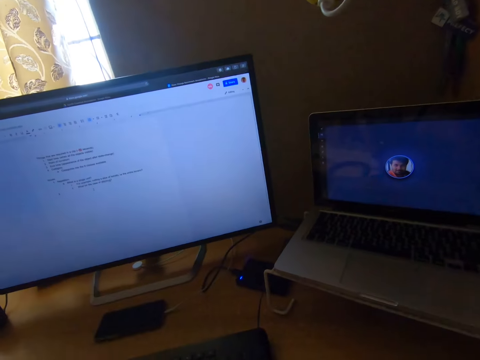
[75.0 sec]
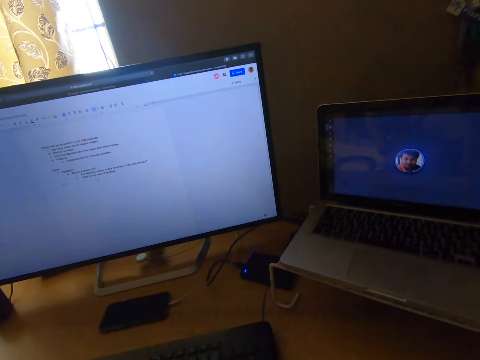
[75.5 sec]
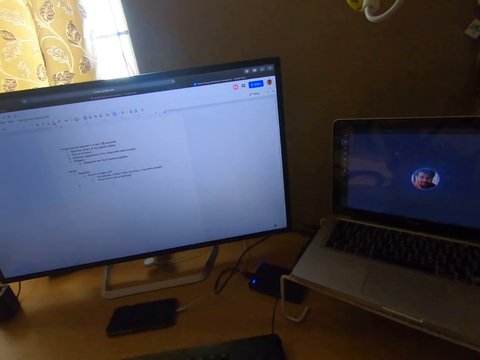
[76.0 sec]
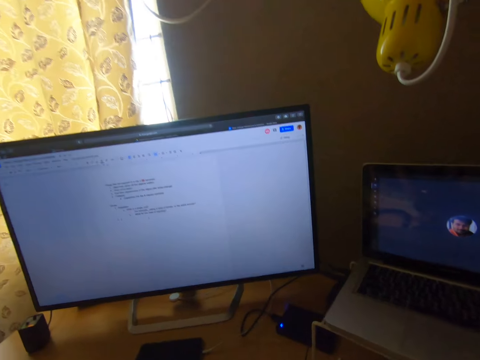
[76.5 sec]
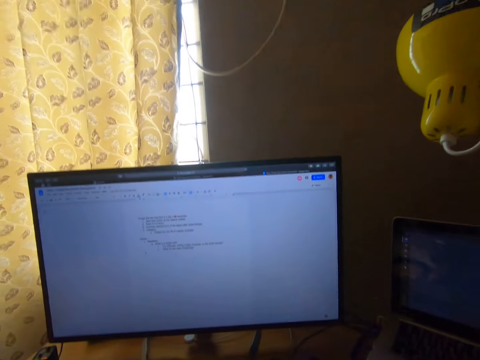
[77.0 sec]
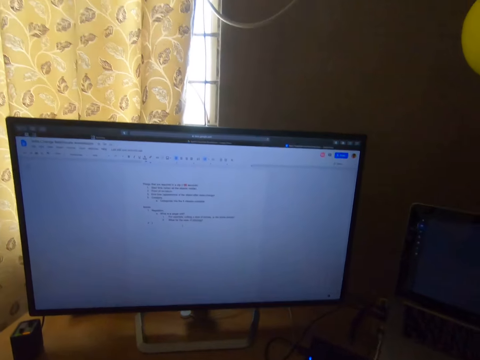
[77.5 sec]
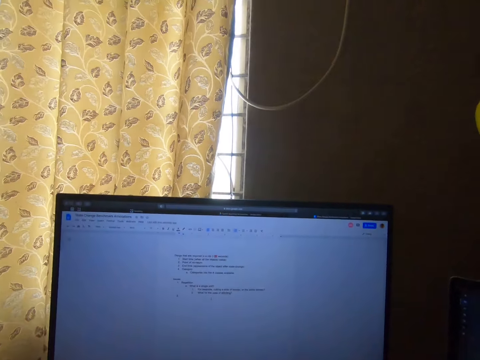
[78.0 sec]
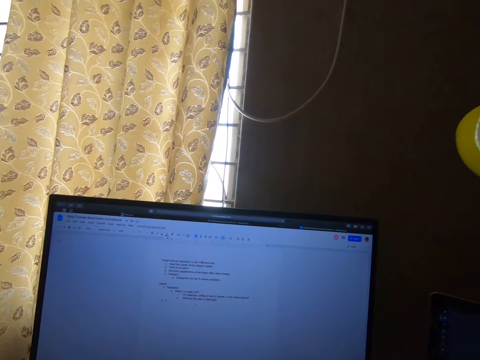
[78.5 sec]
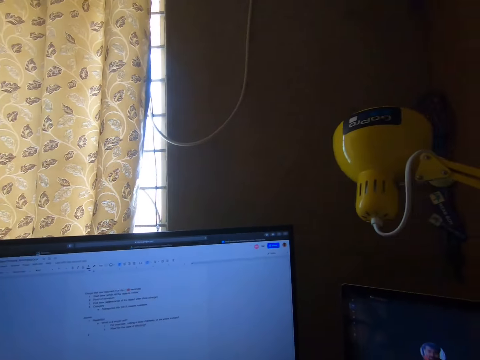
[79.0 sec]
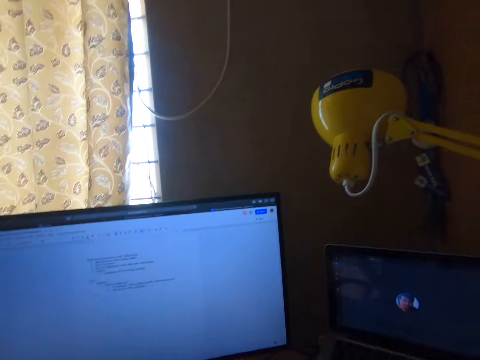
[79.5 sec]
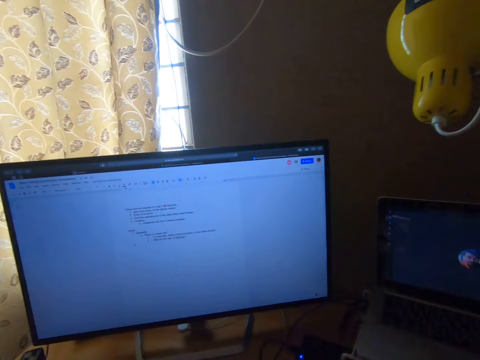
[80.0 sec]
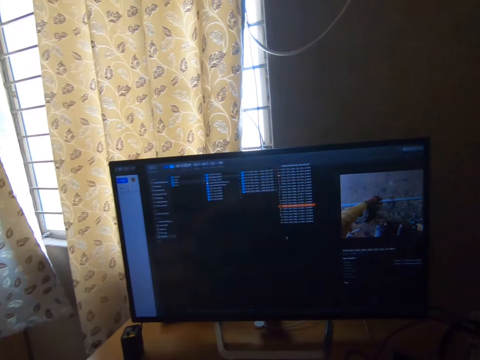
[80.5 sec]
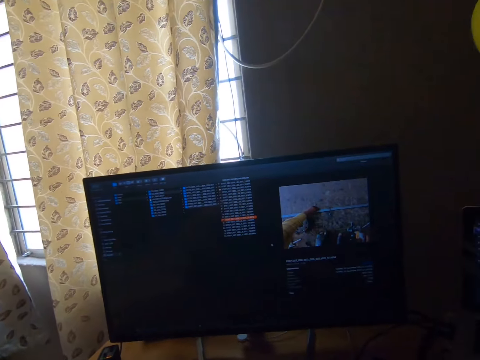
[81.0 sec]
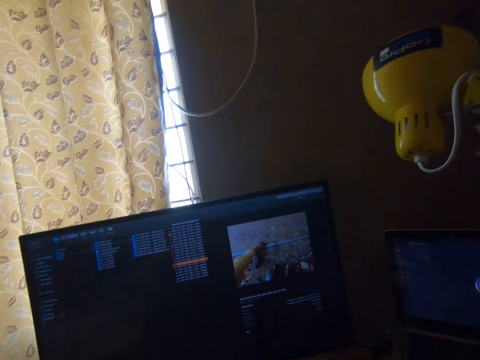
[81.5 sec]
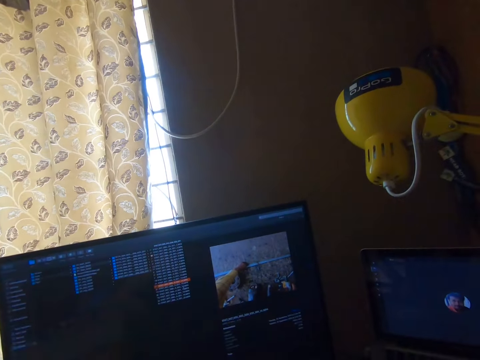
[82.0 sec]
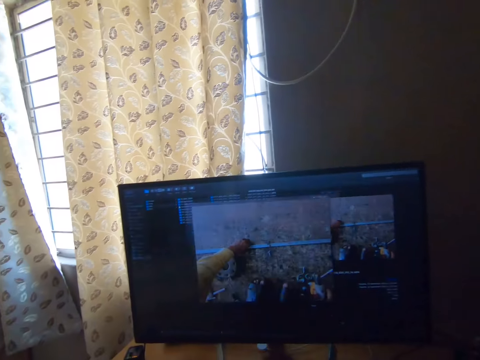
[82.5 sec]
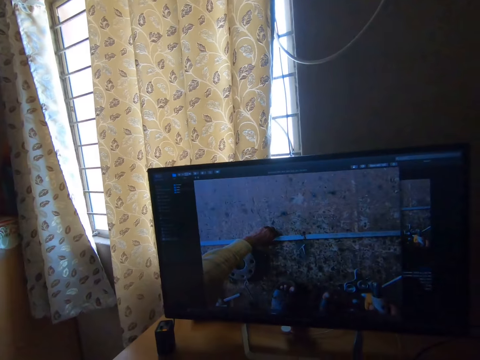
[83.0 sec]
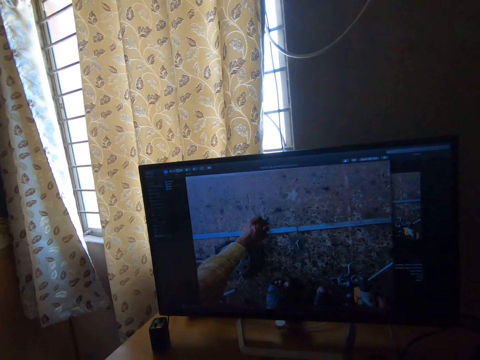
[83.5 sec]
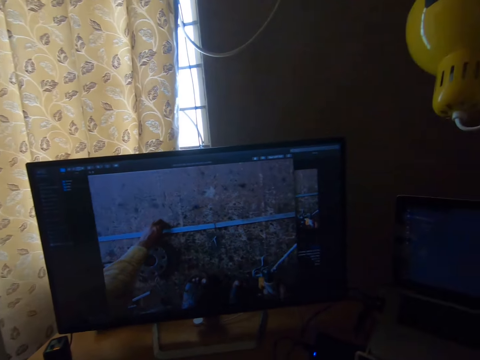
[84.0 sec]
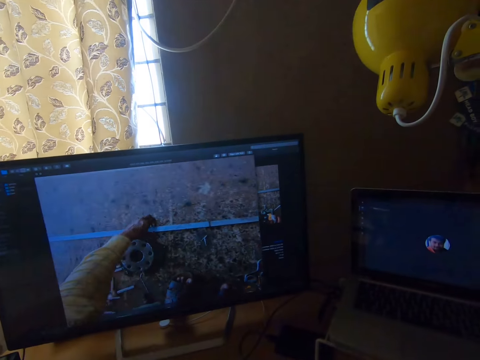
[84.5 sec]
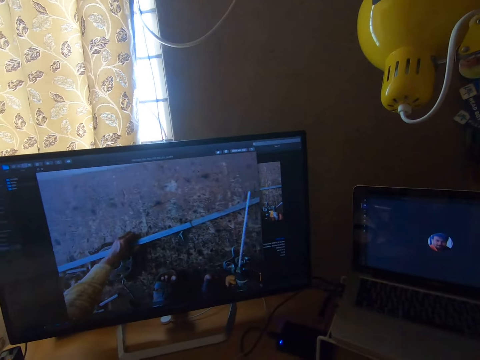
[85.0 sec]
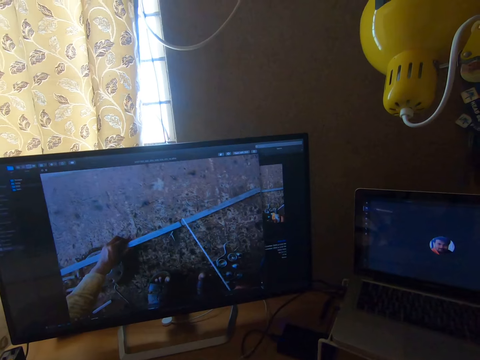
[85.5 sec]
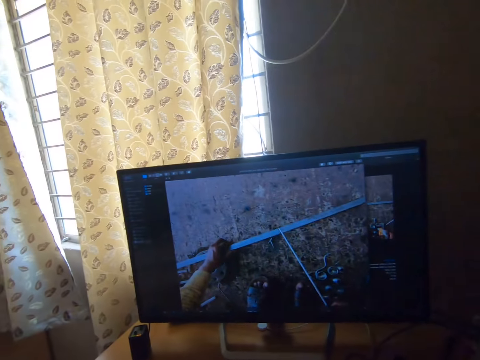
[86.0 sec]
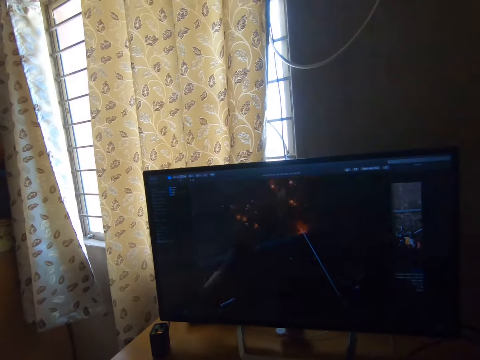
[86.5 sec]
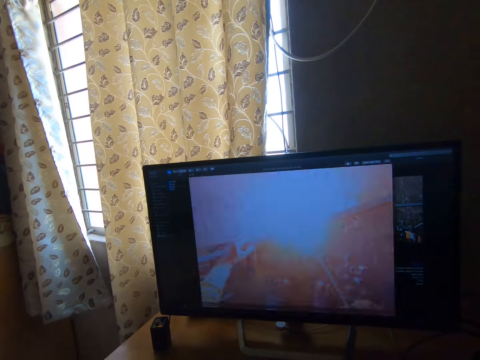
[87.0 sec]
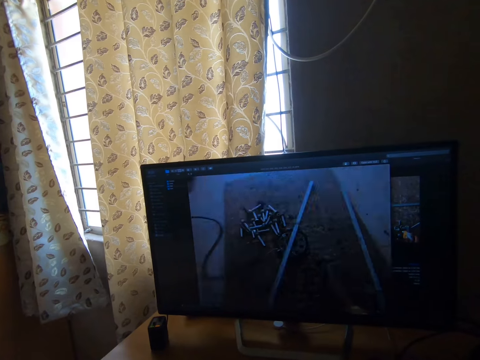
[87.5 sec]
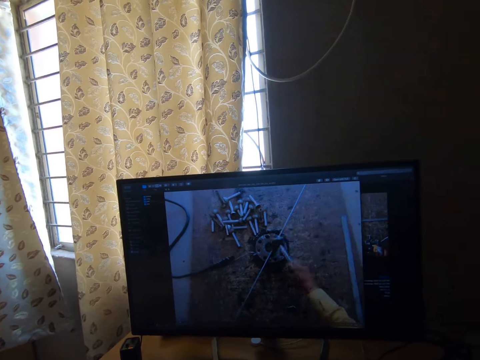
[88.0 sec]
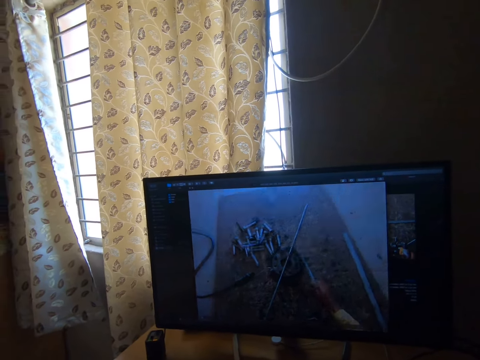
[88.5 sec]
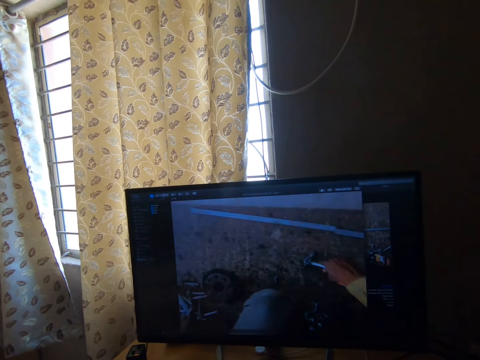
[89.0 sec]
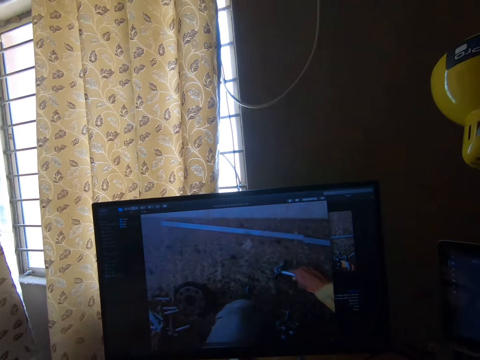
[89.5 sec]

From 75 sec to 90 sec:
The camera wearer moves the camera around. They operate the screen. They move the camera around.

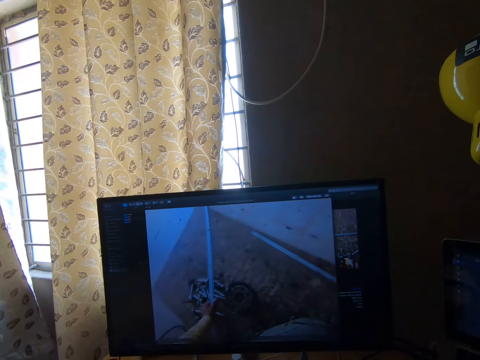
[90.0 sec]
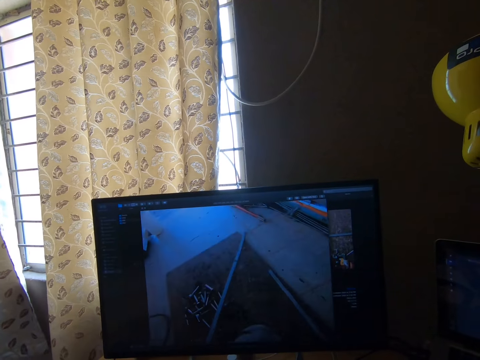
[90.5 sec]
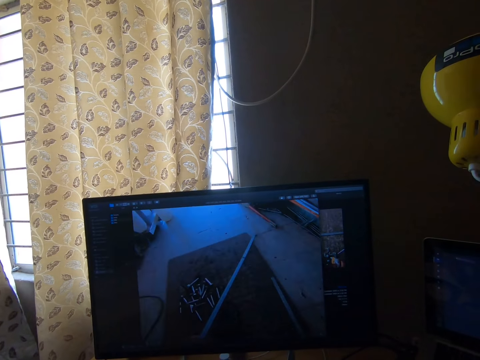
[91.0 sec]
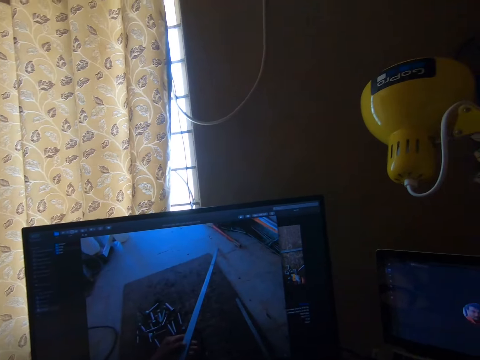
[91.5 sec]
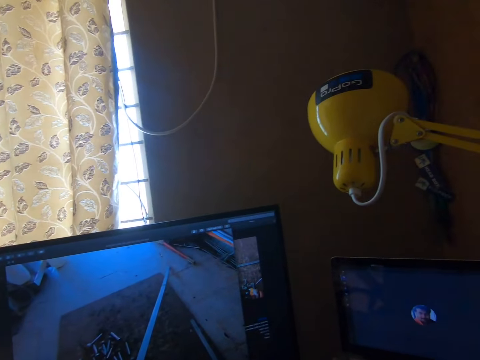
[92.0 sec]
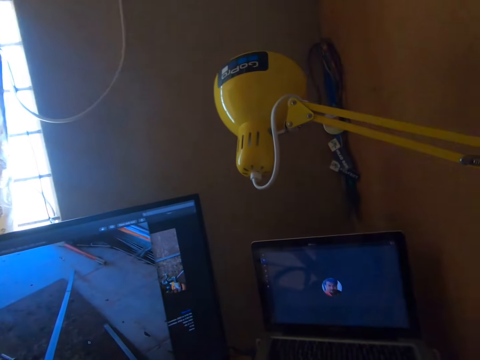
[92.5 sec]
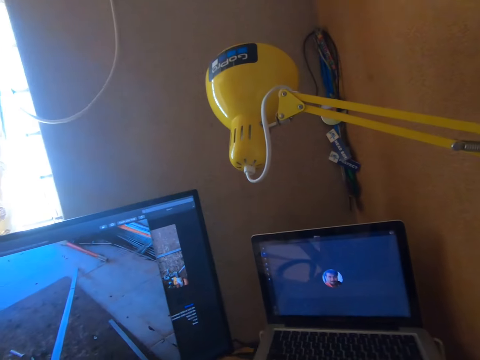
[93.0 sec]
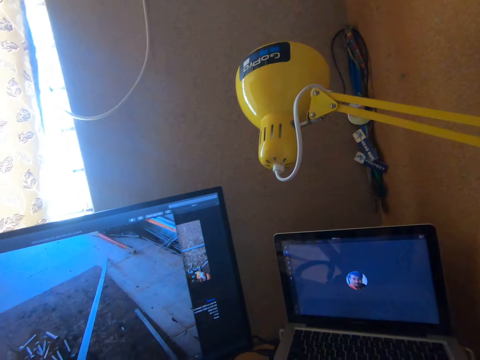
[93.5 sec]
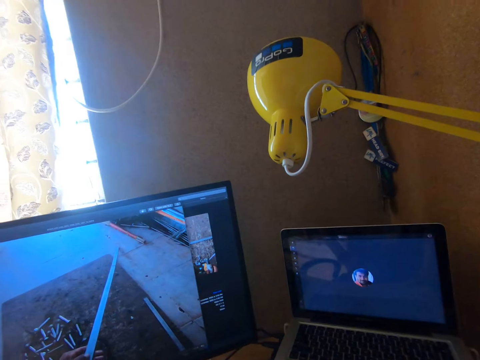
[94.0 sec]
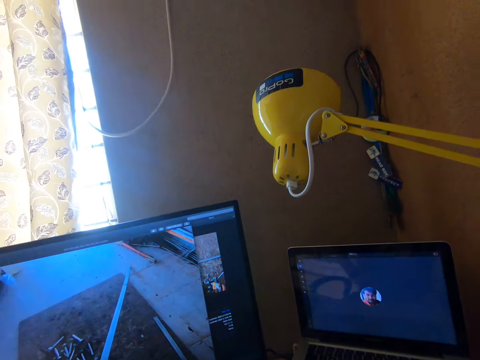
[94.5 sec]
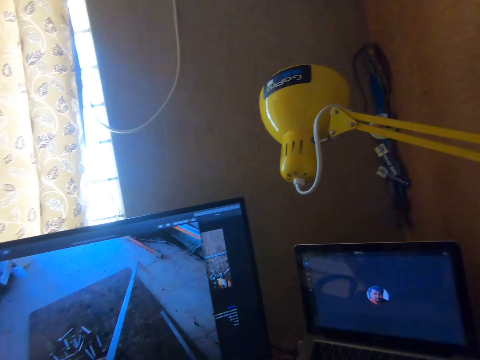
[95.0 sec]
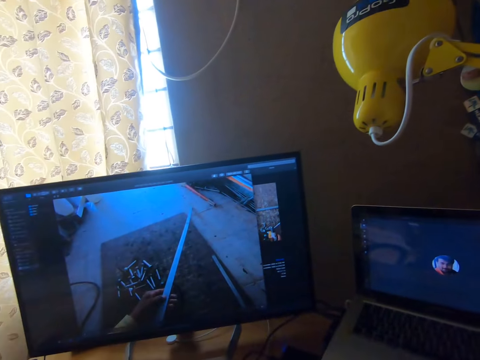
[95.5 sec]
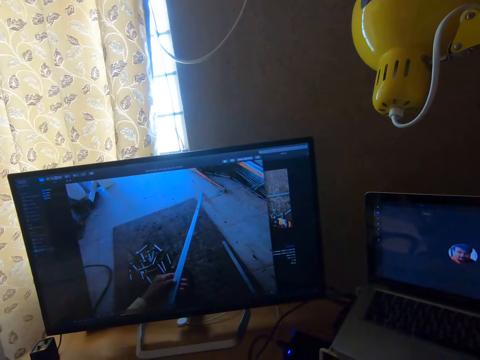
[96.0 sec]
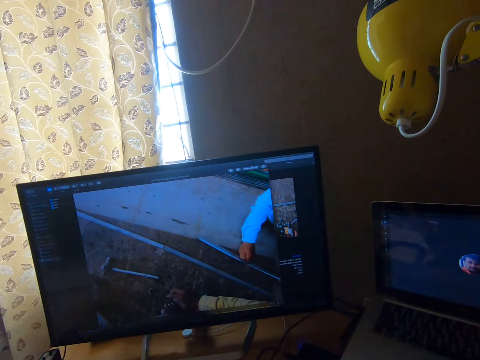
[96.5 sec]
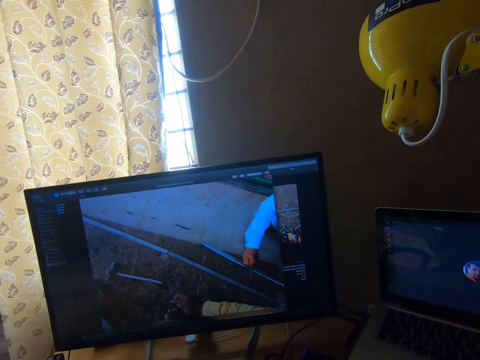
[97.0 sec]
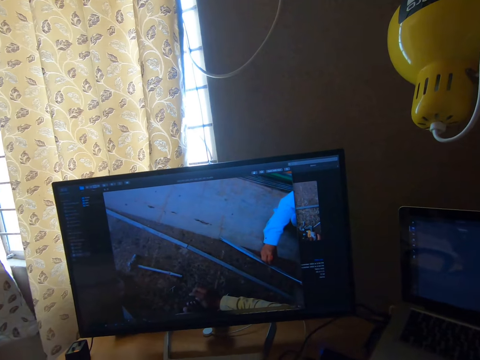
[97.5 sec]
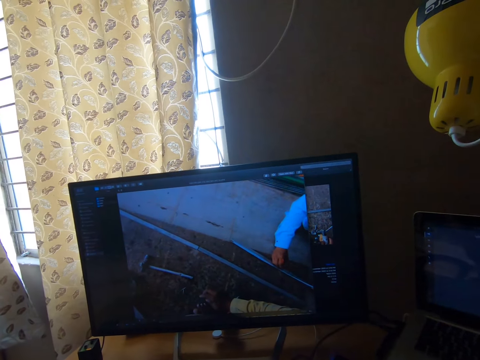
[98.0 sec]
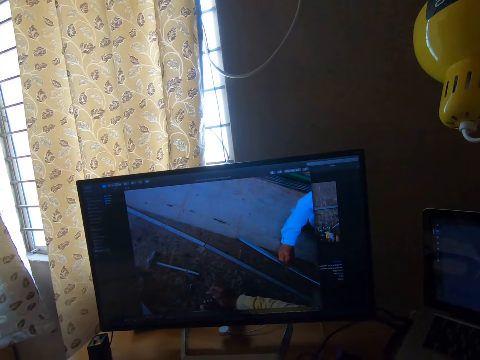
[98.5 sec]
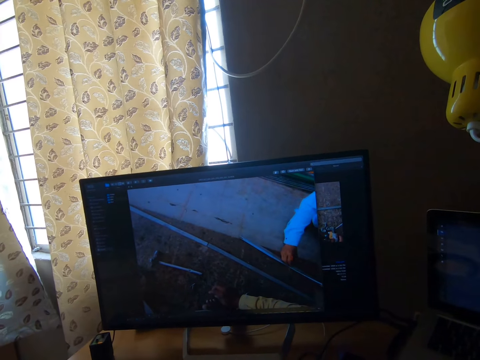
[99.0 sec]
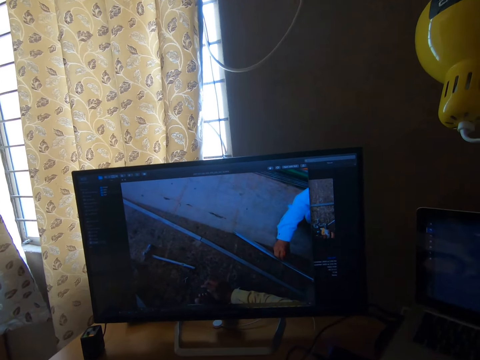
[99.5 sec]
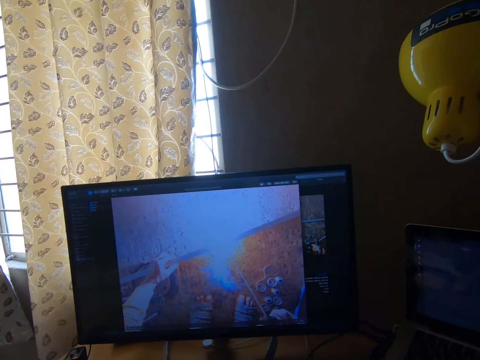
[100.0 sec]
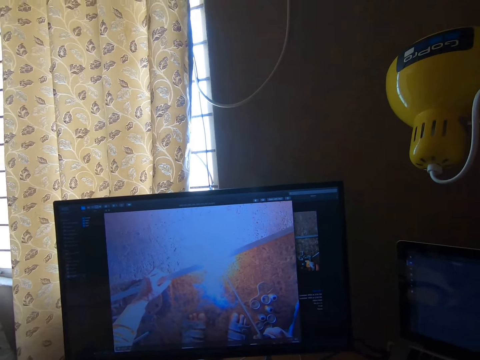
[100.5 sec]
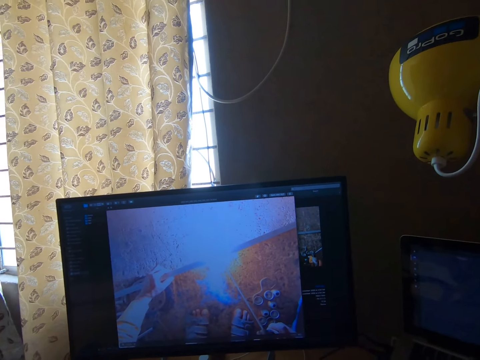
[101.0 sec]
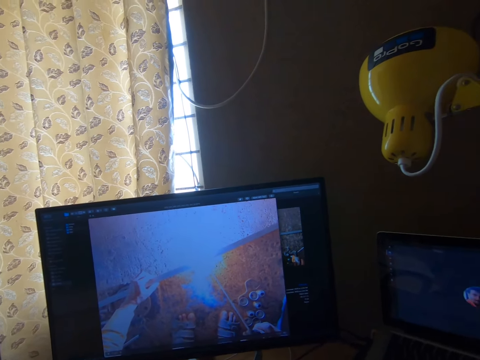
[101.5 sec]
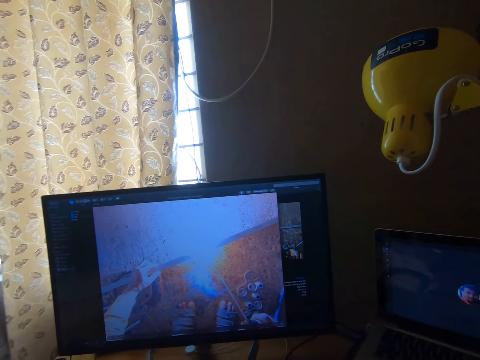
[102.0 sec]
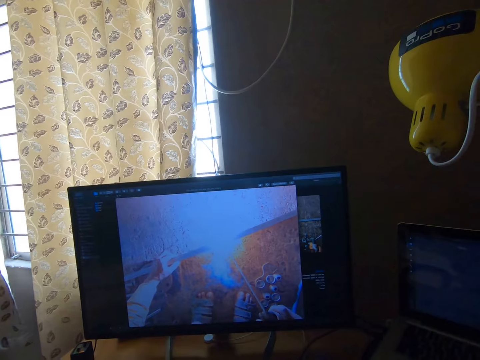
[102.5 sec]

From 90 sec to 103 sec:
The camera wearer types words on the screen.
